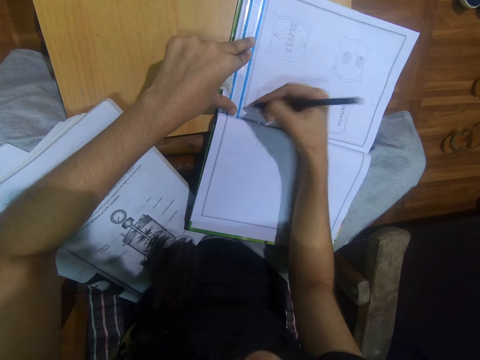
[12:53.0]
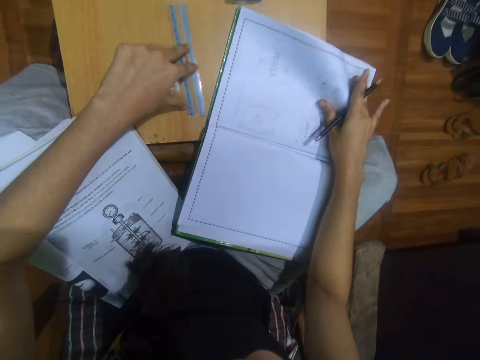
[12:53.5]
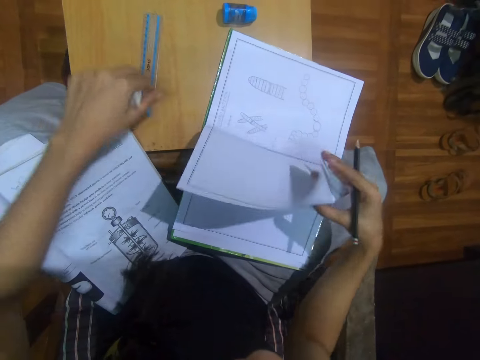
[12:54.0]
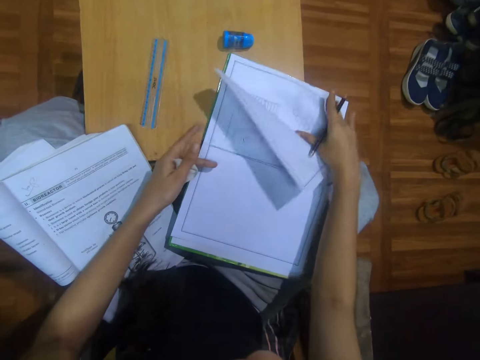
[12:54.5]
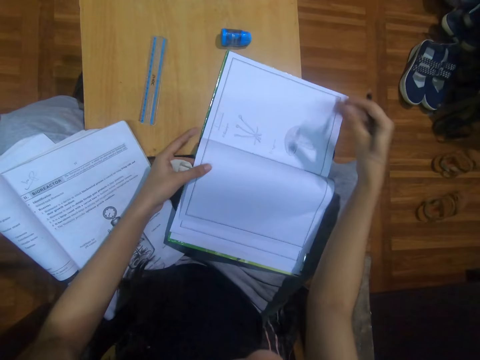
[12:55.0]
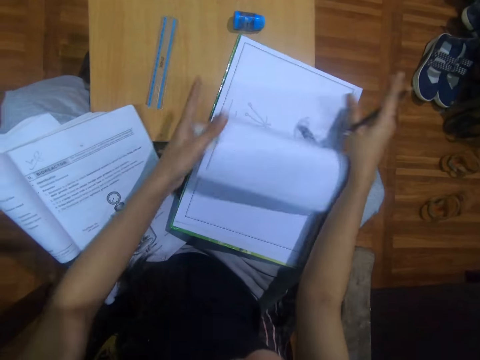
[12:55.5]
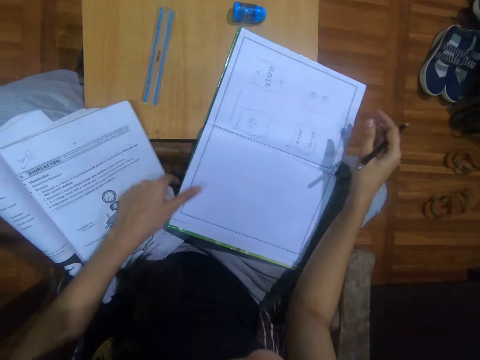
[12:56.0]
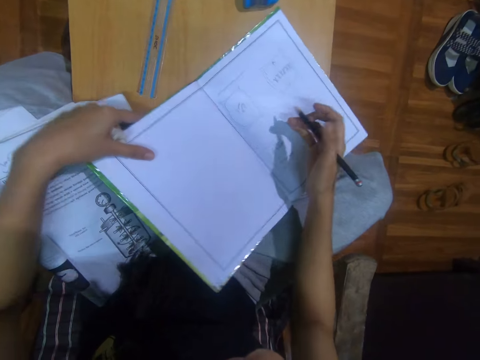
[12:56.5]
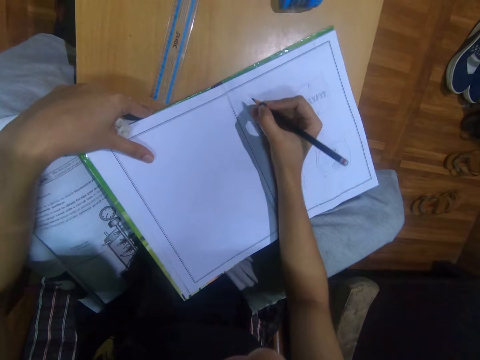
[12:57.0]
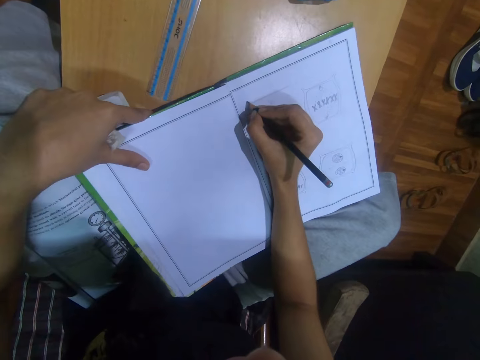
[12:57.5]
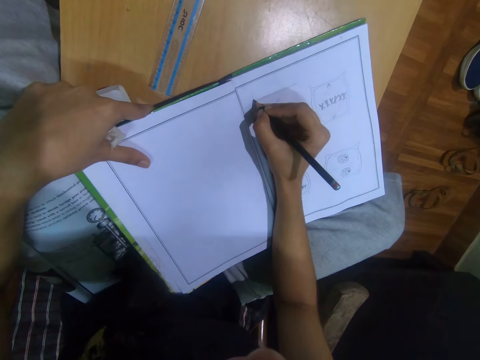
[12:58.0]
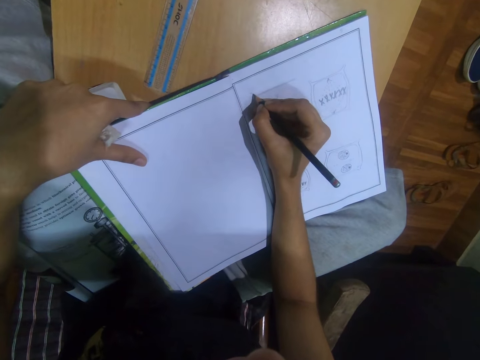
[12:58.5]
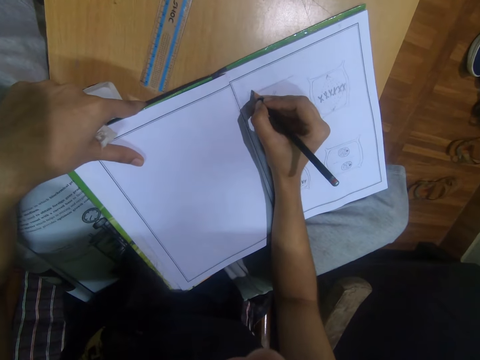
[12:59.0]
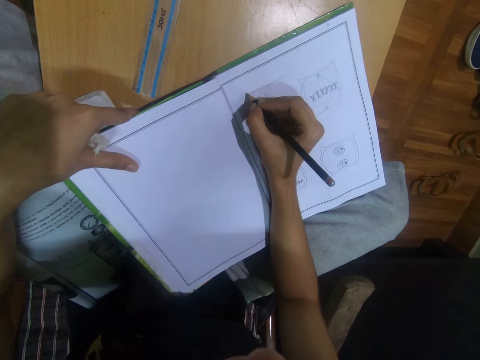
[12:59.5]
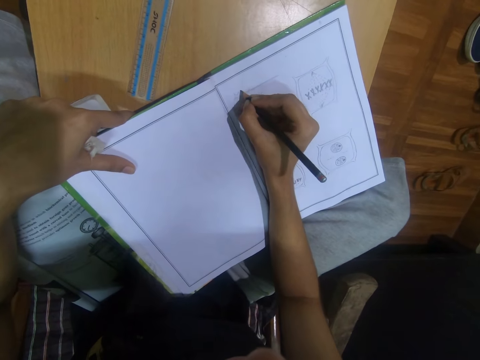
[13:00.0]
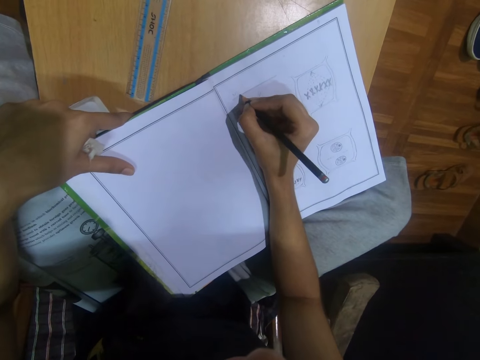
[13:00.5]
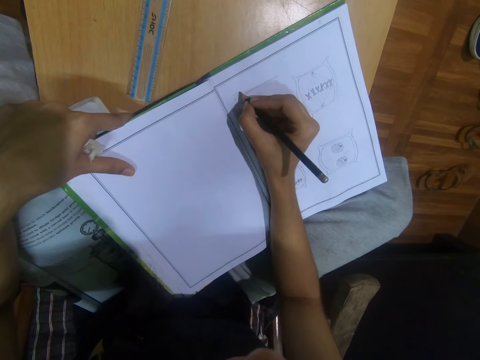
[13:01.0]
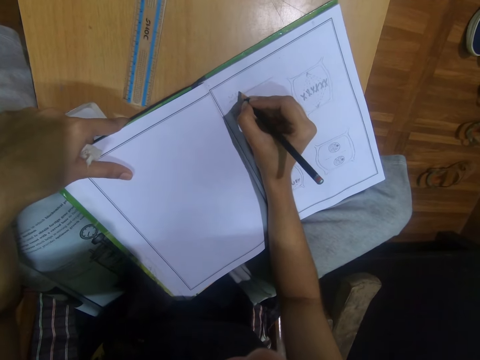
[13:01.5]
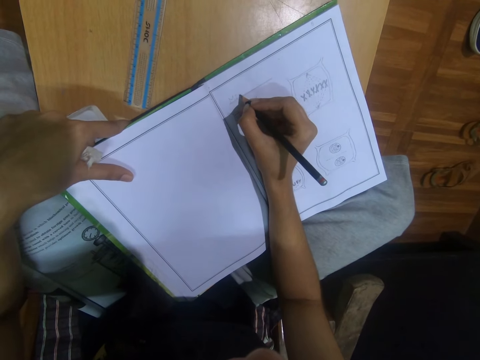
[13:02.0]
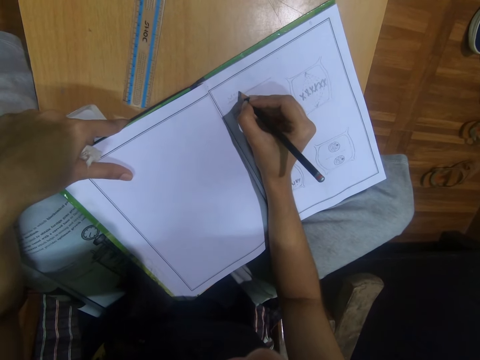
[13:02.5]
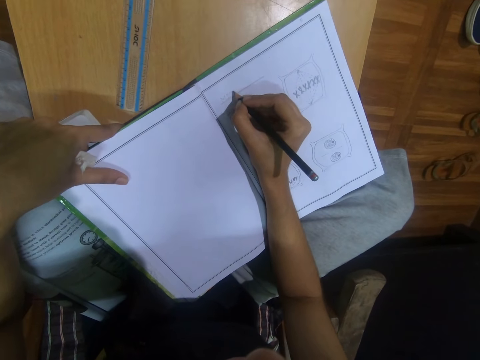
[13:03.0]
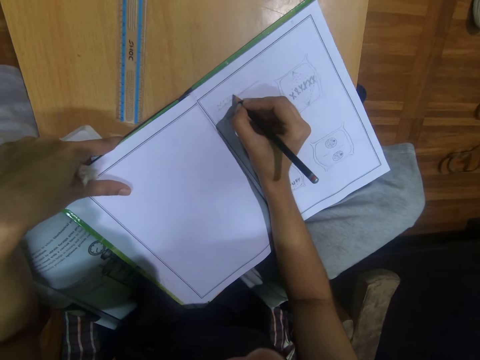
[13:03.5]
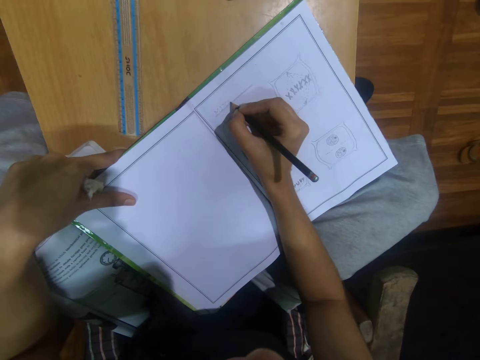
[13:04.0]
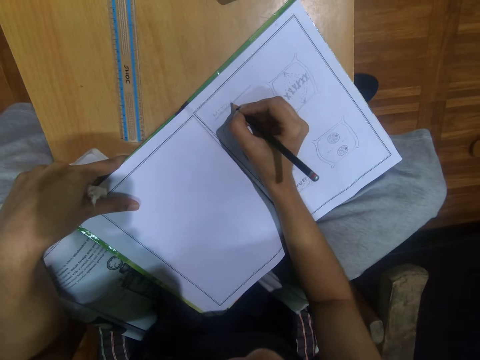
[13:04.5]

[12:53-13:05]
The camera wearer puts the ruler on the table. She turns the page of the book with her right hand. She turns a page of the book with her right hand again. She holds the book page with her left hand. She turns the page of the book with her left hand. She adjusts the book on the table with her left hand. She writes on the page with the pencil in her right hand.

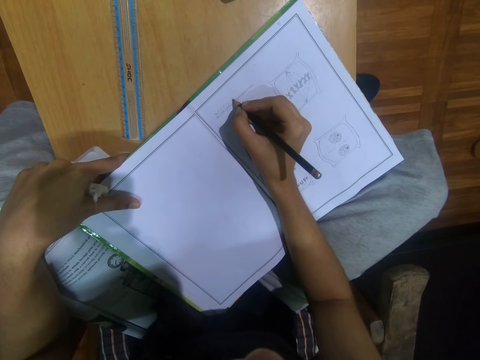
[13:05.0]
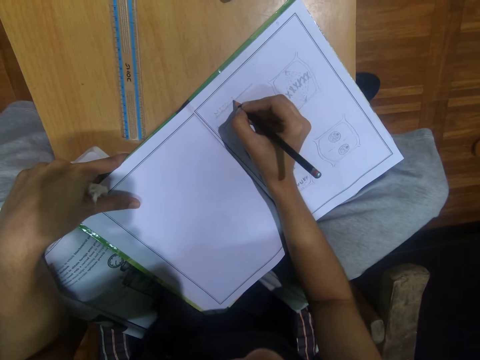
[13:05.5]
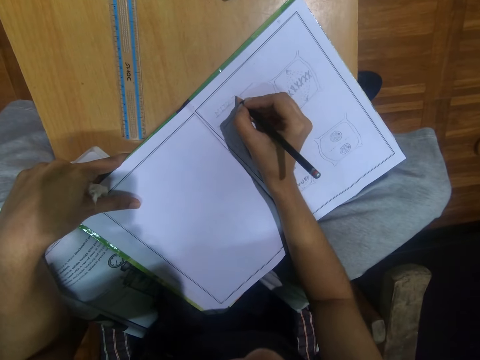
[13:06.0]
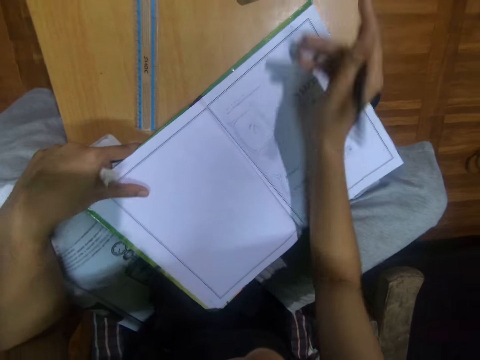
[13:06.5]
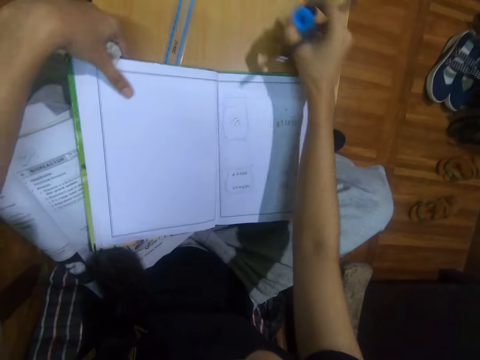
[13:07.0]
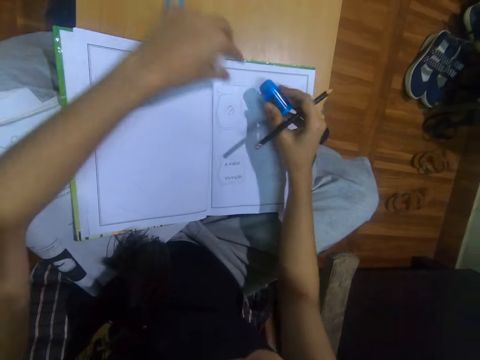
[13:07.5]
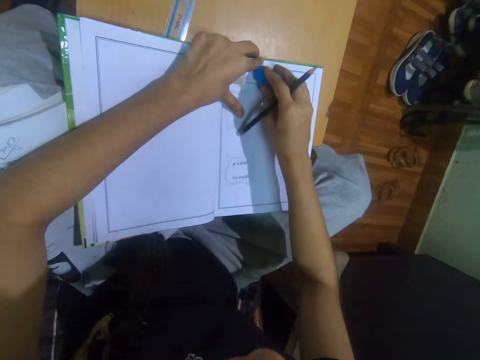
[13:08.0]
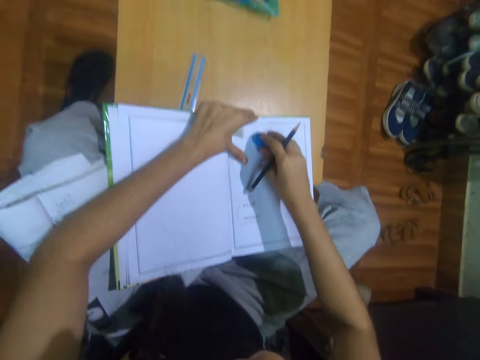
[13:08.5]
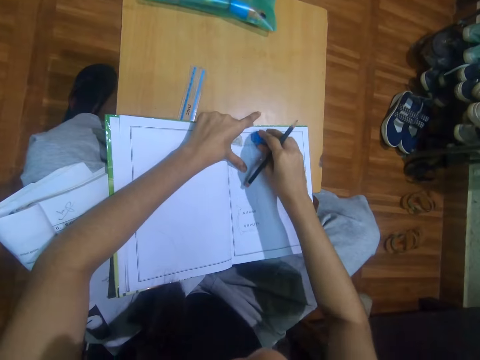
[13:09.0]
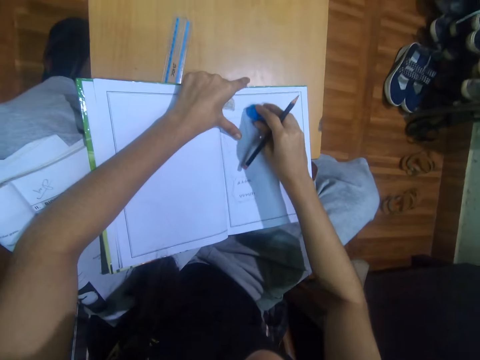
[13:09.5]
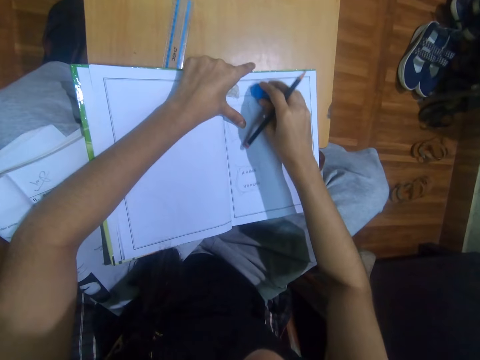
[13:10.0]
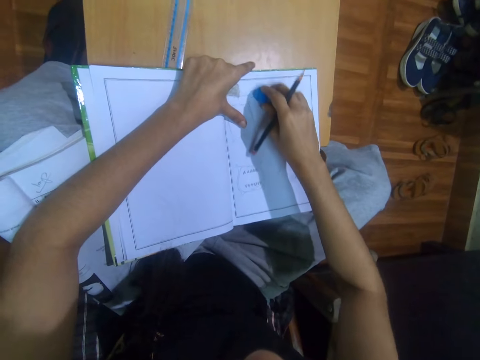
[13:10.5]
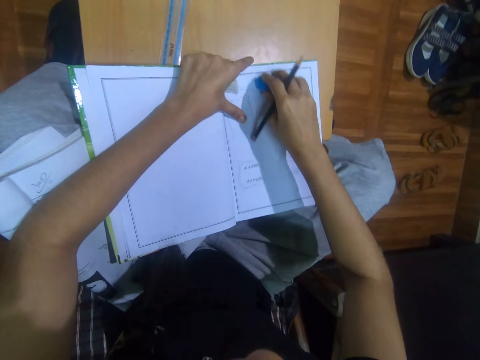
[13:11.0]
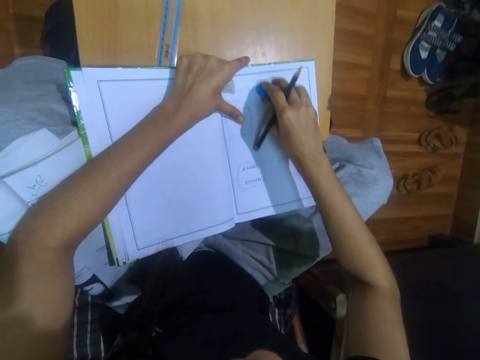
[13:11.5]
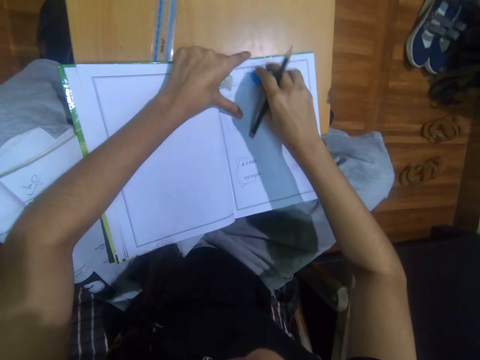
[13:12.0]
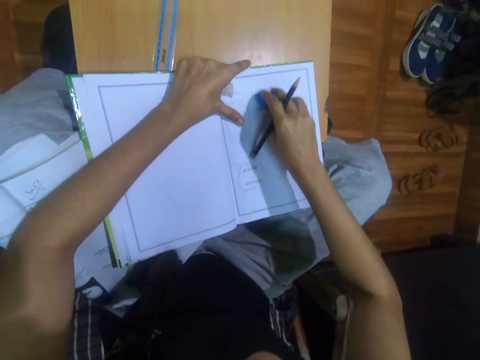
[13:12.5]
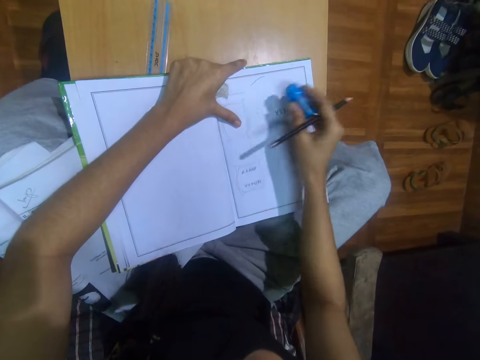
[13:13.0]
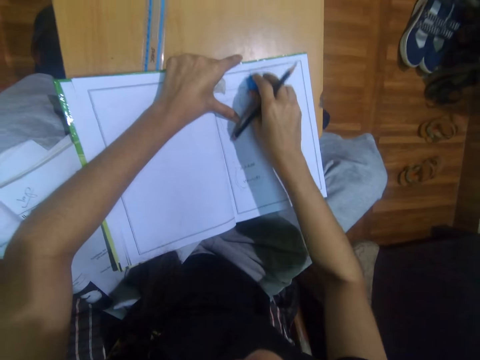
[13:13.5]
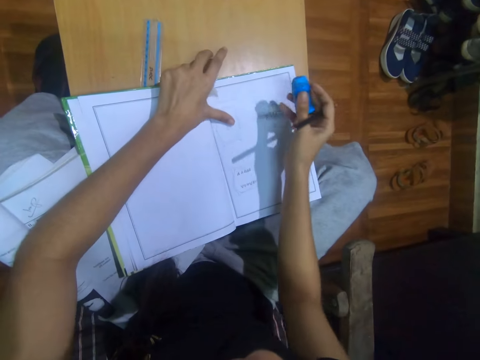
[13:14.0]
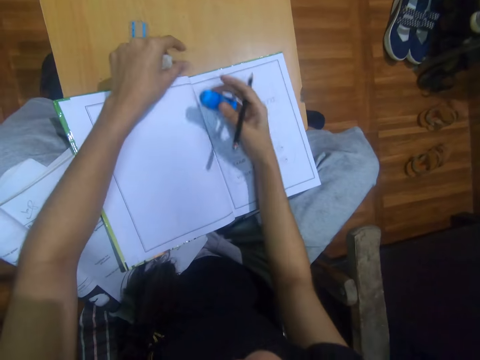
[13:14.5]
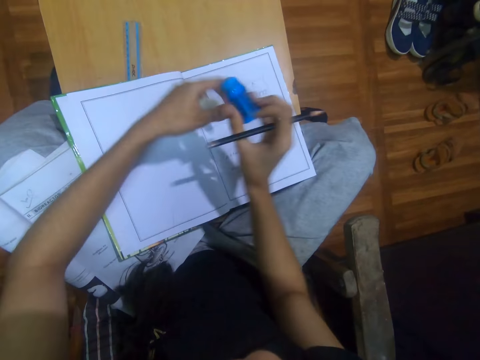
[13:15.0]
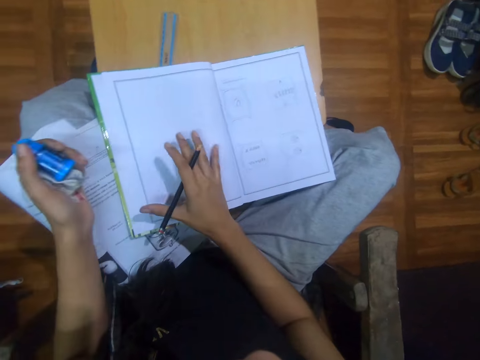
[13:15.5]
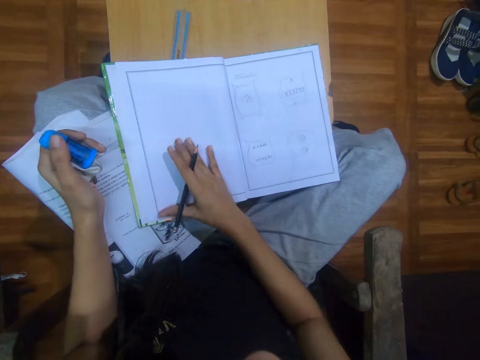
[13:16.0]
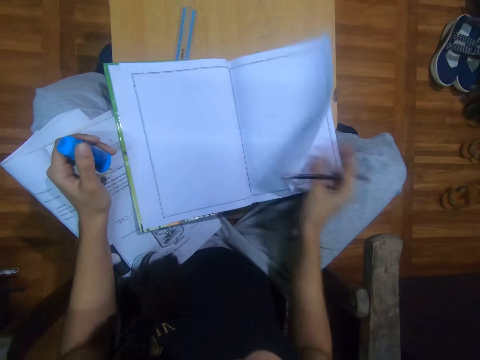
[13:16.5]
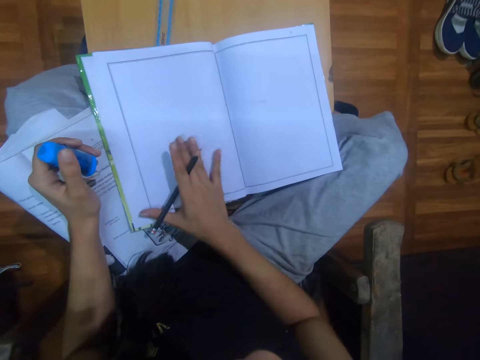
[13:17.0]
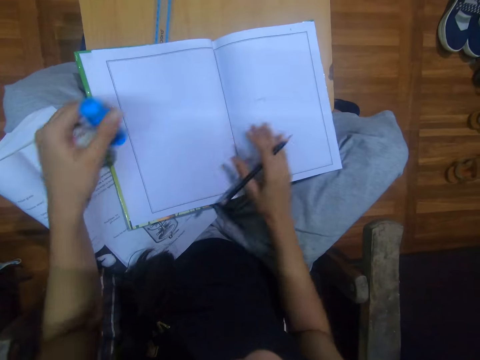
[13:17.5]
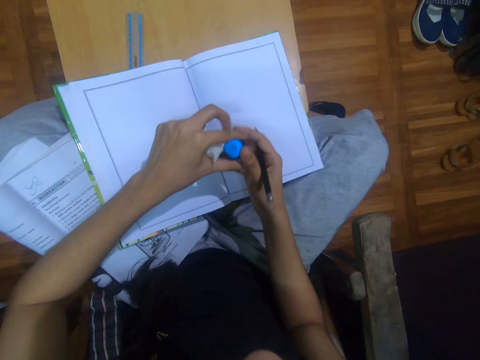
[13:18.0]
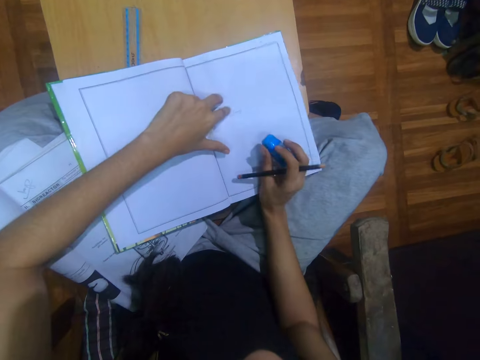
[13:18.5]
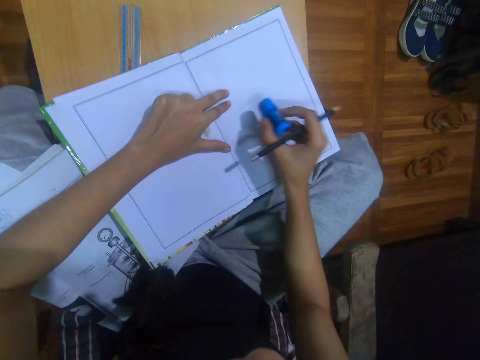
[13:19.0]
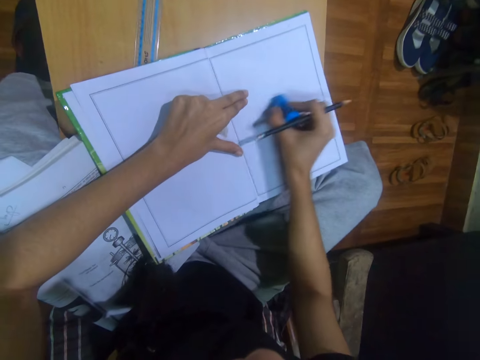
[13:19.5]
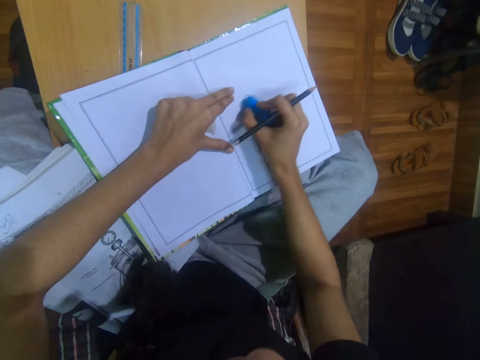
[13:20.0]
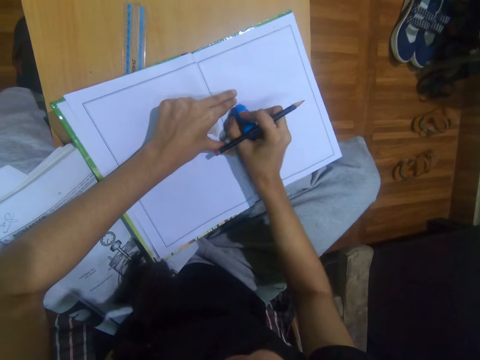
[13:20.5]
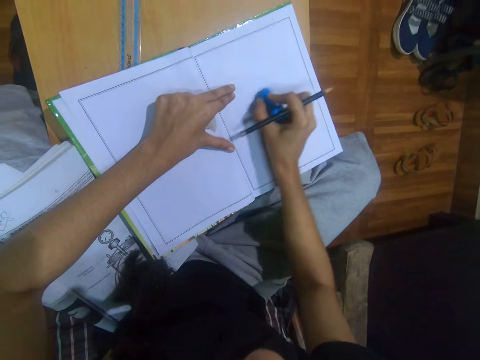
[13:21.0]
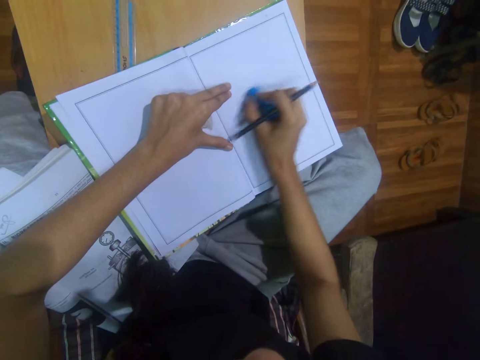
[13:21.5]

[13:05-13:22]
The camera wearer picks up the eraser from the table with her right hand. She moves the book and holds the book with her left hand. She cleans the page with the eraser in her right hand. She dusts the page with her right hand. She moves the eraser from her right hand to her left hand. She turns the page of the book with her left hand. She holds the book with her right hand. She moves the eraser from her left hand to her right hand. She holds the book with her left hand and moves the book. She cleans the page with the eraser in her right hand.
